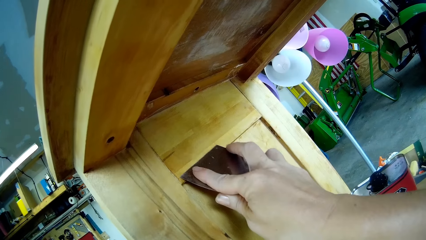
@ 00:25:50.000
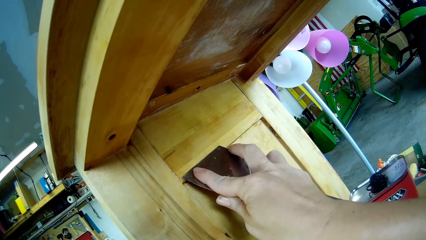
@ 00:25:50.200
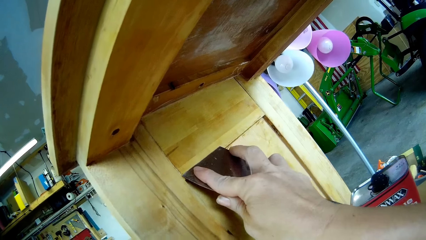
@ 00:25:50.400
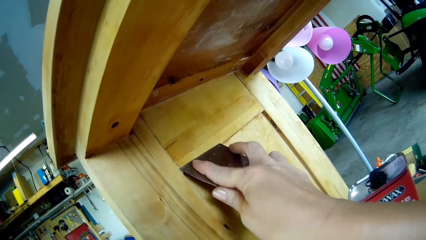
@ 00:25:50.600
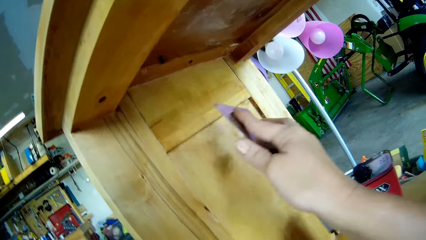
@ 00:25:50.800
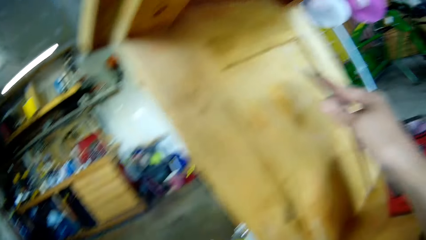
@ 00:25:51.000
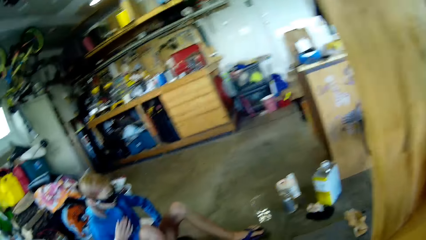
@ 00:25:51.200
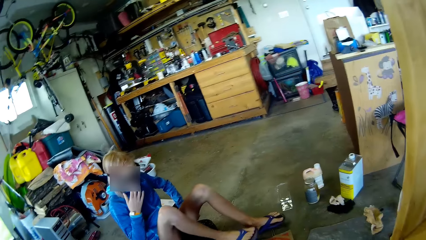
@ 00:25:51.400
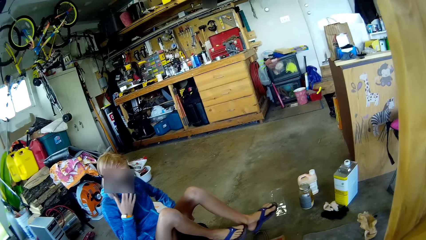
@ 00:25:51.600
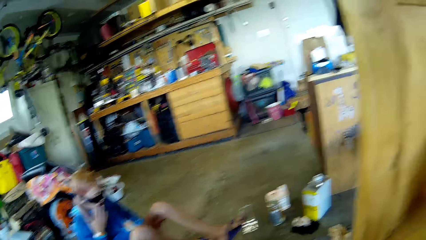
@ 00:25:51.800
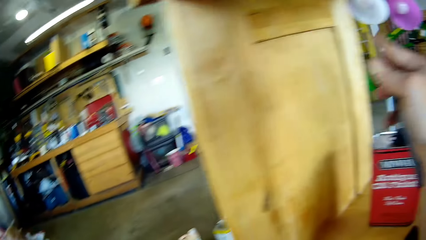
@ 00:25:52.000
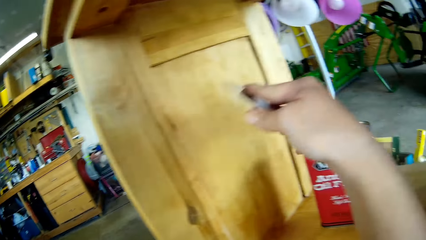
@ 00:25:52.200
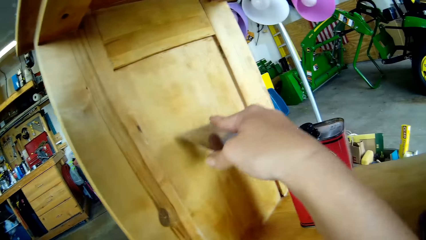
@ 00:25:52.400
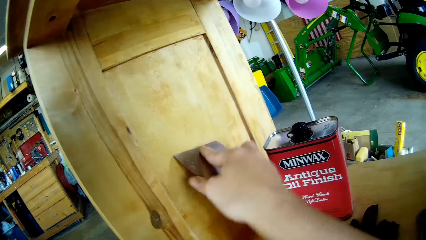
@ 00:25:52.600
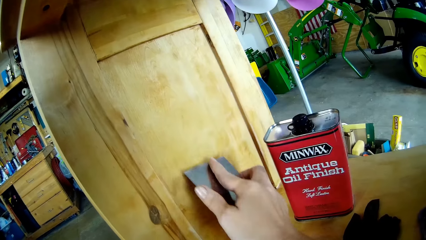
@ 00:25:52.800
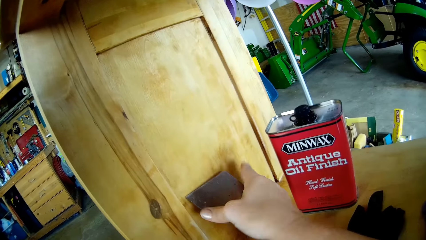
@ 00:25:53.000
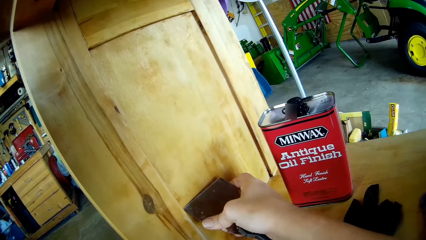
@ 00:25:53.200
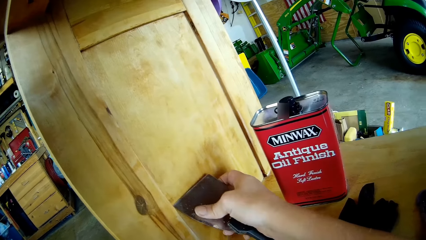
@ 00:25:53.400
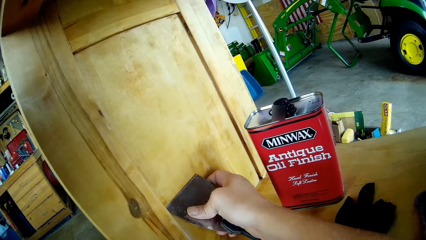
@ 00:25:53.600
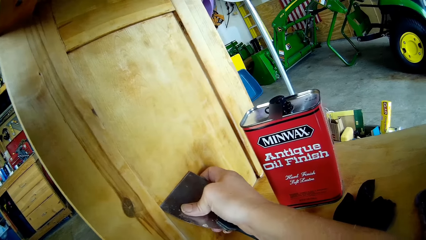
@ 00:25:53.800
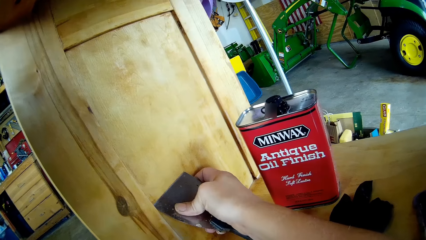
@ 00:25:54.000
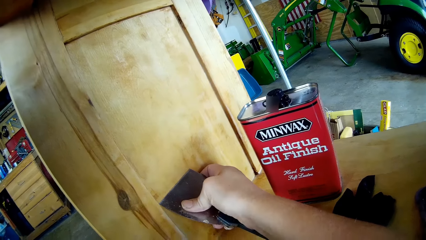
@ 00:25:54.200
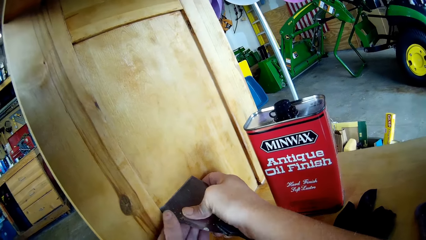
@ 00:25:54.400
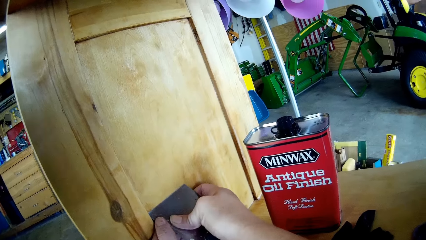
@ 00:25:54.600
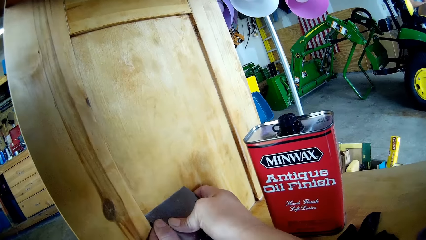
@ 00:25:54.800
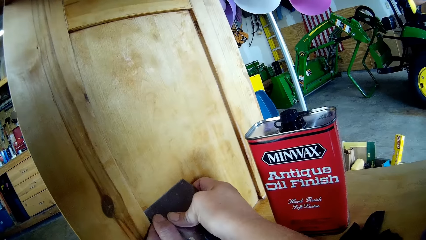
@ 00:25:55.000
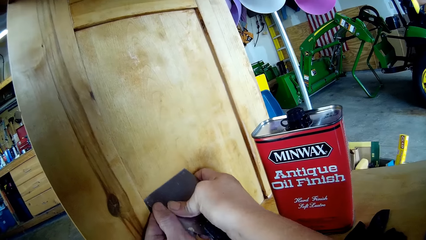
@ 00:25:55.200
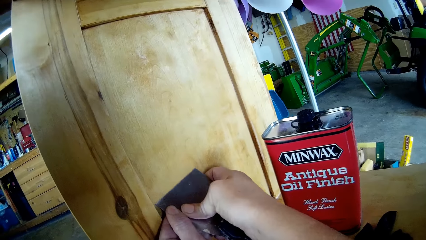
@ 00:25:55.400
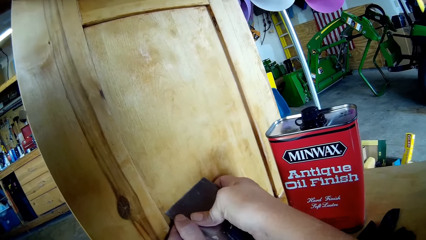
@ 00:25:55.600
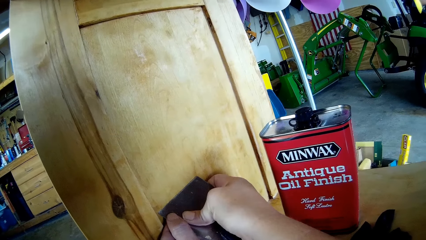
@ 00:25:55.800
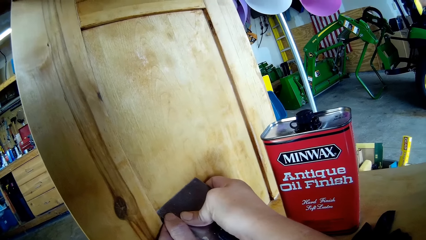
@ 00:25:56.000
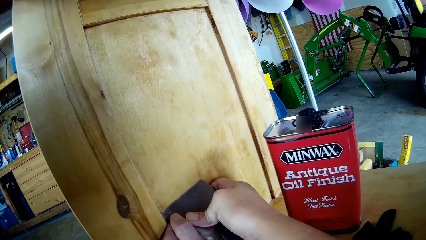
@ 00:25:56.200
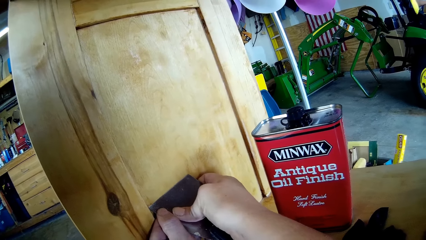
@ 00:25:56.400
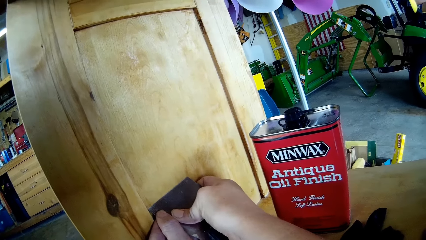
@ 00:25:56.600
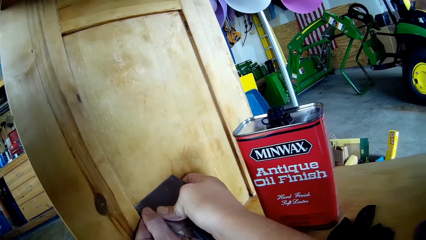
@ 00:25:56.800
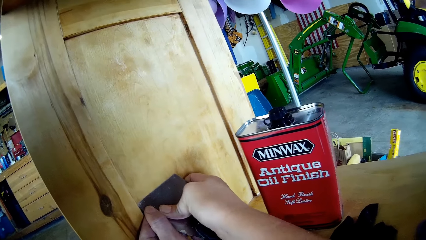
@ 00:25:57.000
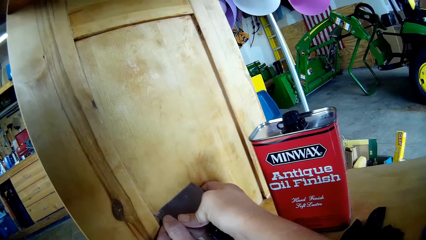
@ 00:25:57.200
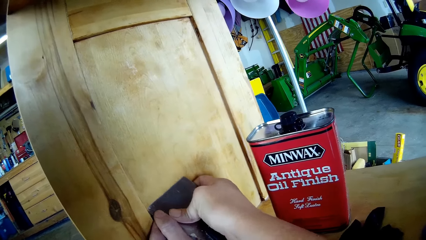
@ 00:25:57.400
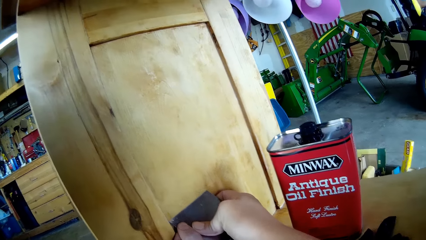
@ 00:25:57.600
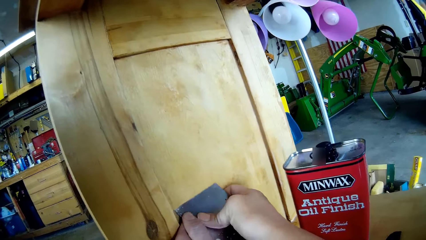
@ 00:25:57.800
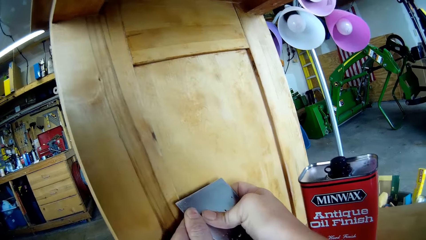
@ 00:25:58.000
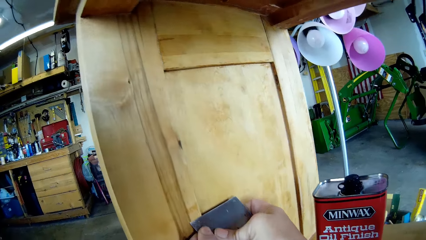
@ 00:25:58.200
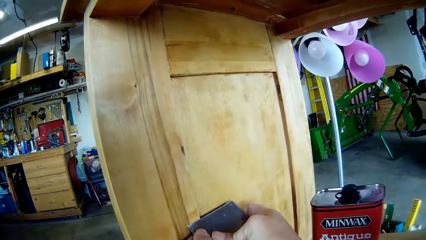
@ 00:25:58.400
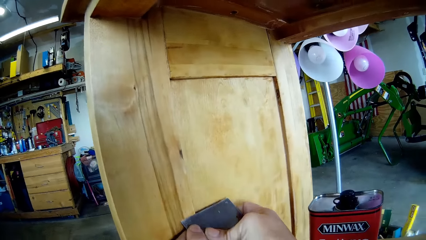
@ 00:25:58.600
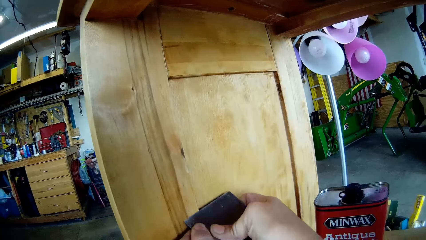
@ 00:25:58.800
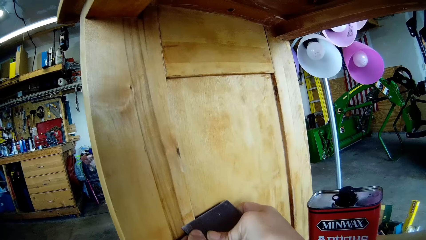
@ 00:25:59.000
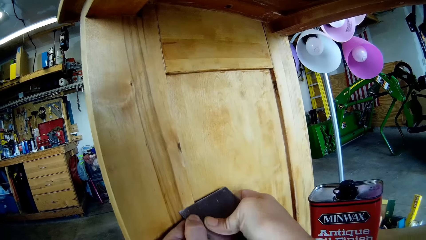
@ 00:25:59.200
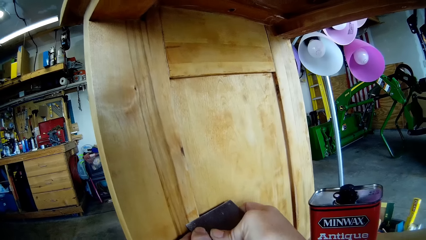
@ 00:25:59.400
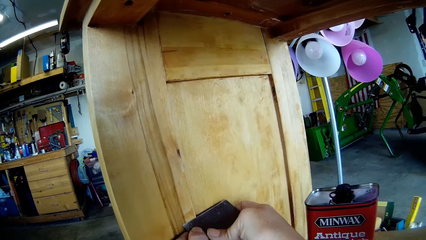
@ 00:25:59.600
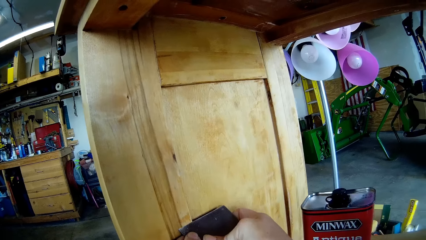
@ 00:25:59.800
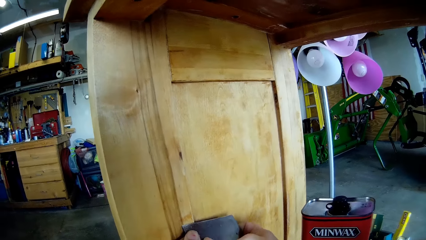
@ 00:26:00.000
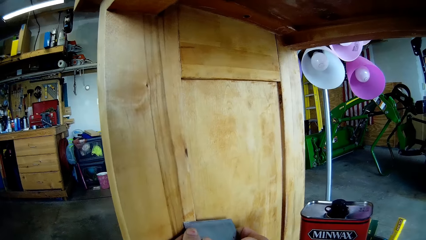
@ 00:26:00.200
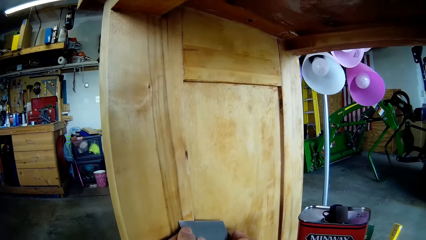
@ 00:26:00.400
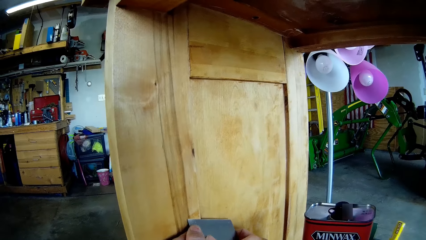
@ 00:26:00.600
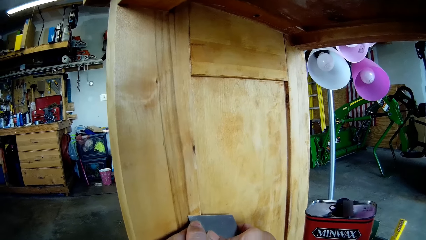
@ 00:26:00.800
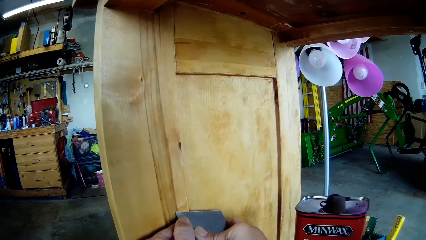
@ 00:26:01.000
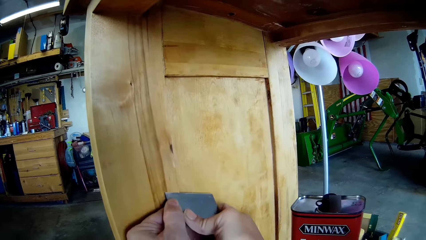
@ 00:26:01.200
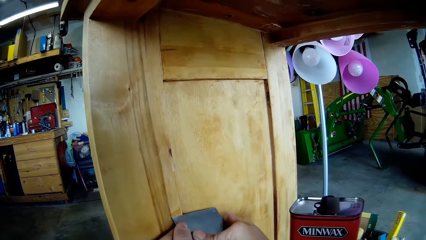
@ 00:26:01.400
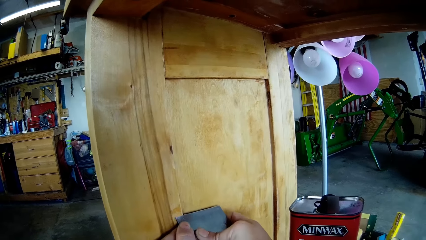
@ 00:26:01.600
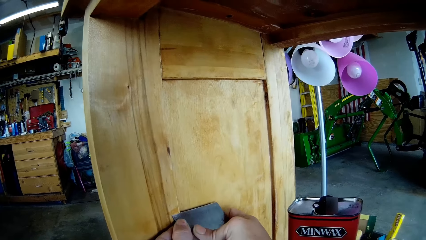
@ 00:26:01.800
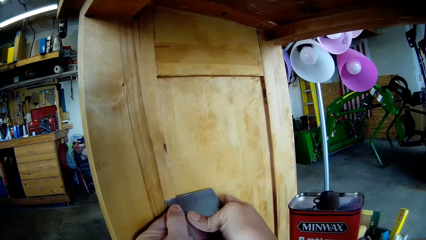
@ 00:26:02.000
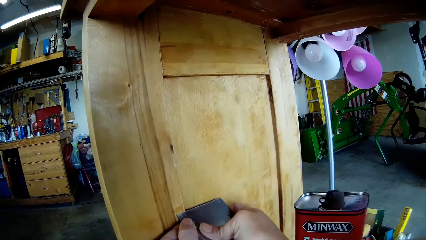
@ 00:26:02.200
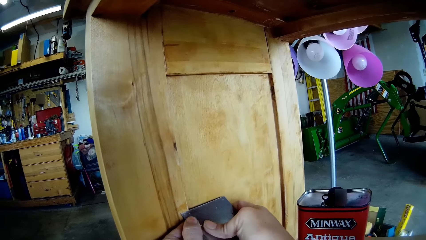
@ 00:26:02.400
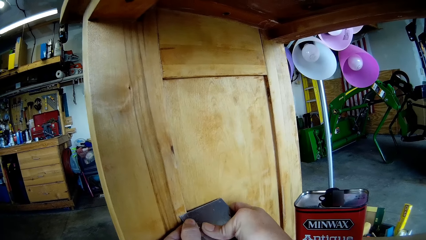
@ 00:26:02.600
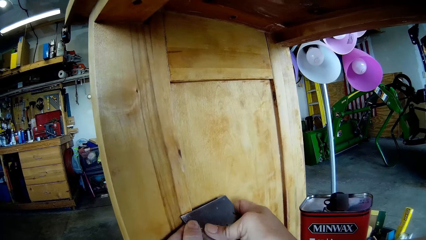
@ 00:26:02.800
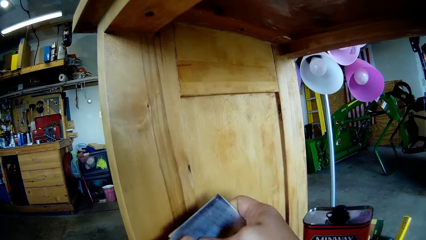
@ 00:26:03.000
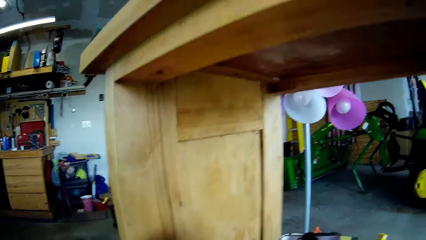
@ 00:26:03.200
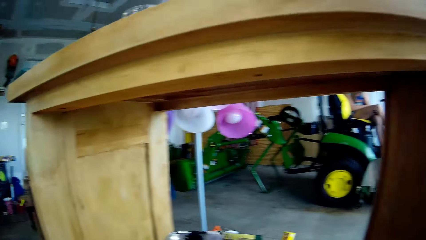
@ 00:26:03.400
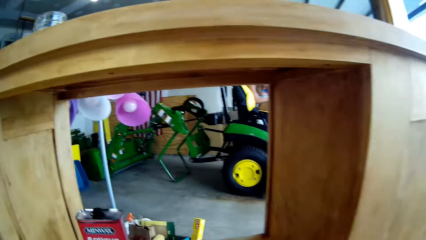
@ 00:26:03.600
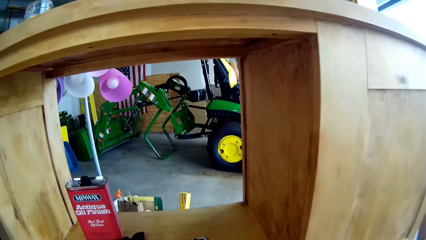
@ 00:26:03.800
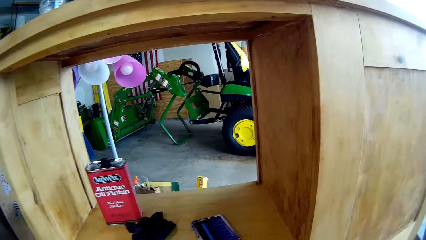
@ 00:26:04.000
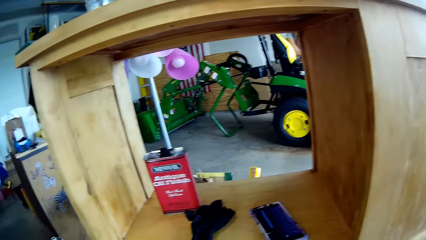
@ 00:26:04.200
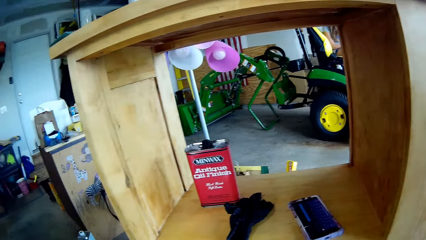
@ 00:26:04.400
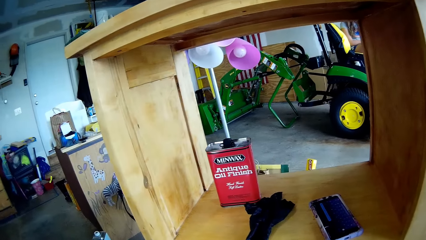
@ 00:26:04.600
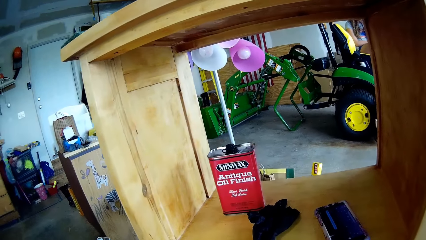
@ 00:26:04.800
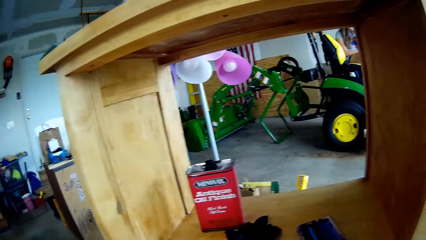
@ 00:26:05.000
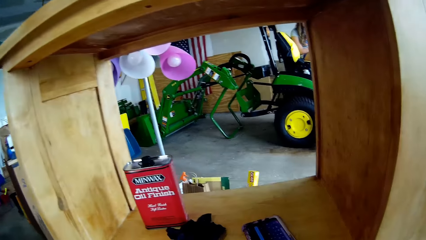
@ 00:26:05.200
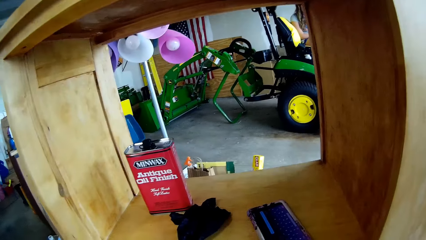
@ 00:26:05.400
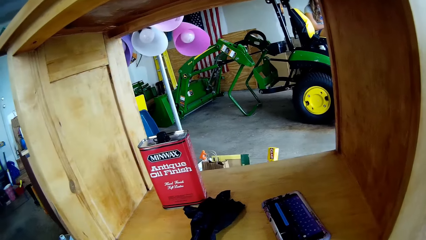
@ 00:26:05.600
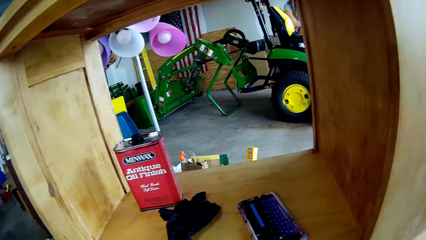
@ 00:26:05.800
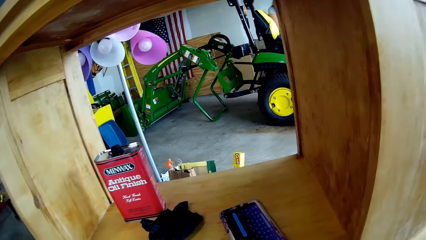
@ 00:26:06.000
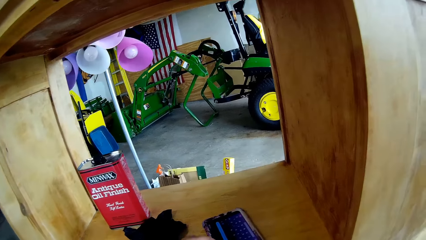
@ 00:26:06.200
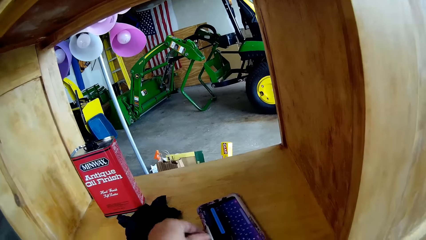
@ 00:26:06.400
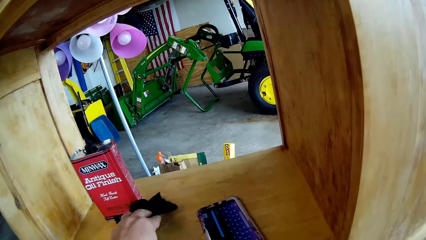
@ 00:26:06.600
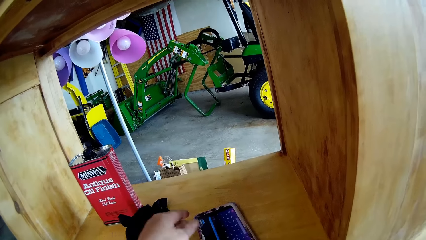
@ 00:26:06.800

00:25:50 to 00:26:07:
The camera wearer scrapes the cupboard. They look around. A lady touches her face. The camera wearer scrapes the cupboard. They hold a scraper. They lift a knife from the stand. They converse with the lady. They look around.
